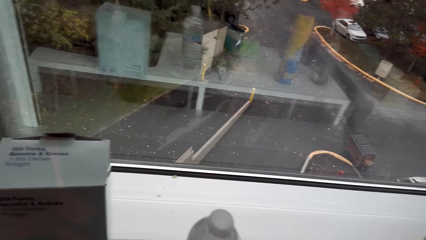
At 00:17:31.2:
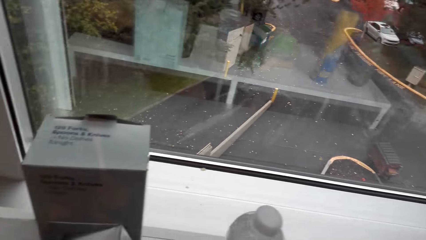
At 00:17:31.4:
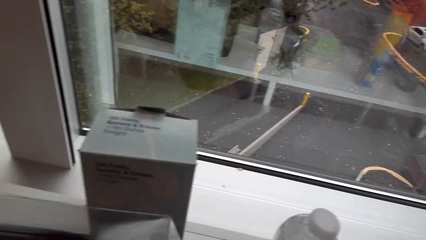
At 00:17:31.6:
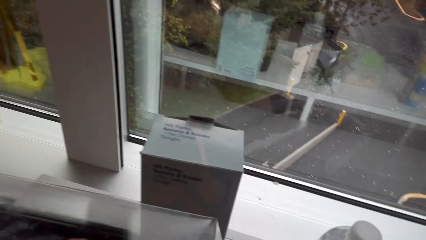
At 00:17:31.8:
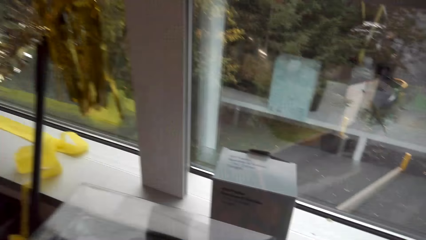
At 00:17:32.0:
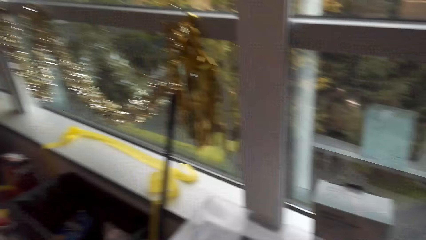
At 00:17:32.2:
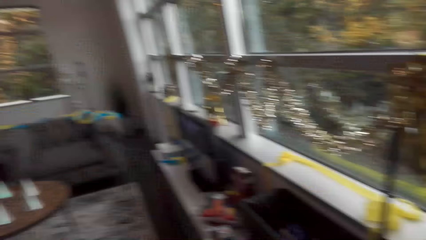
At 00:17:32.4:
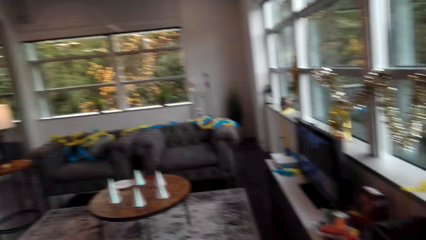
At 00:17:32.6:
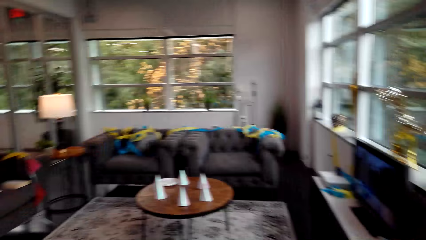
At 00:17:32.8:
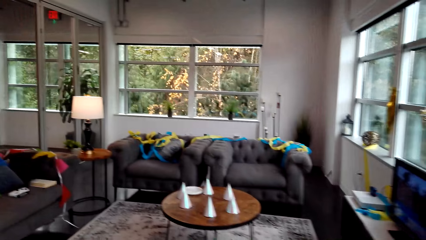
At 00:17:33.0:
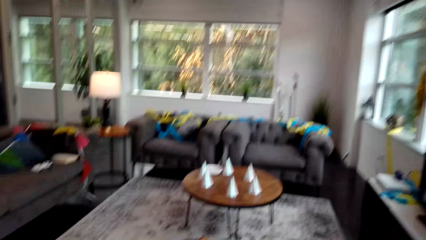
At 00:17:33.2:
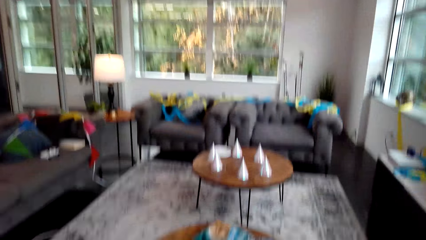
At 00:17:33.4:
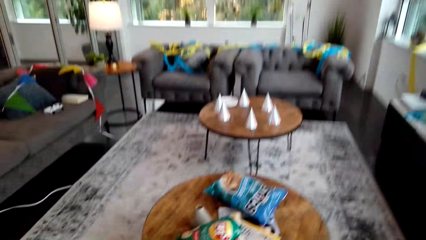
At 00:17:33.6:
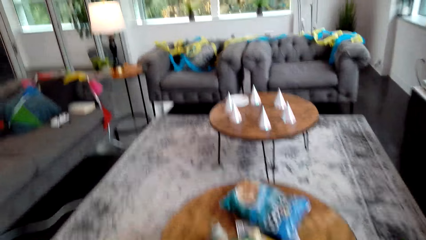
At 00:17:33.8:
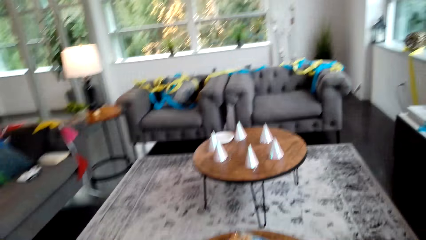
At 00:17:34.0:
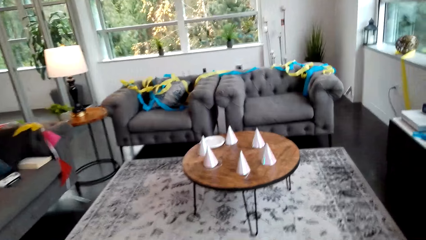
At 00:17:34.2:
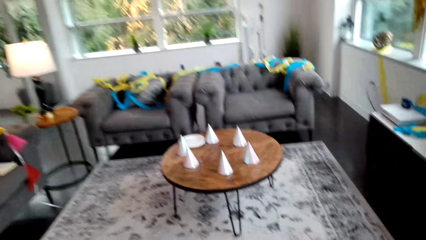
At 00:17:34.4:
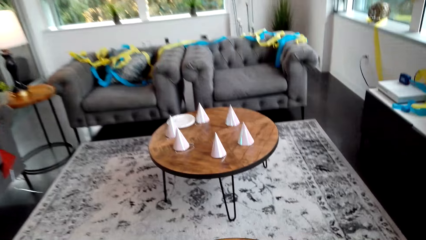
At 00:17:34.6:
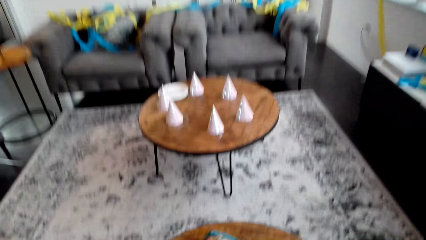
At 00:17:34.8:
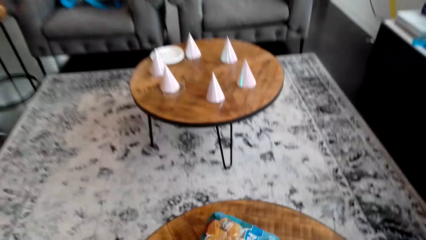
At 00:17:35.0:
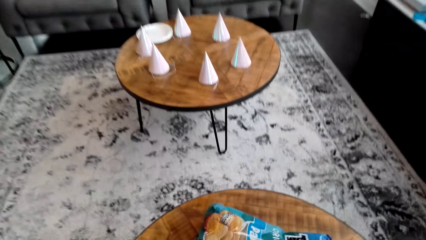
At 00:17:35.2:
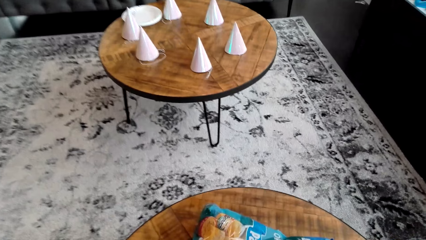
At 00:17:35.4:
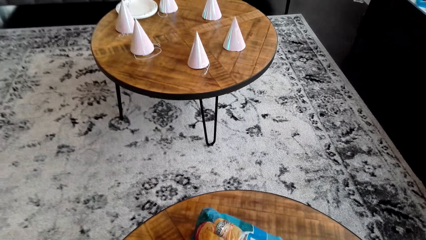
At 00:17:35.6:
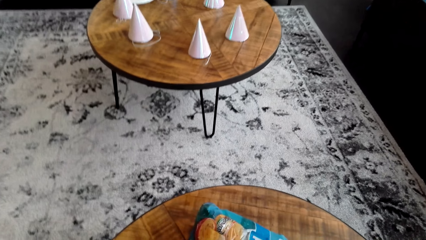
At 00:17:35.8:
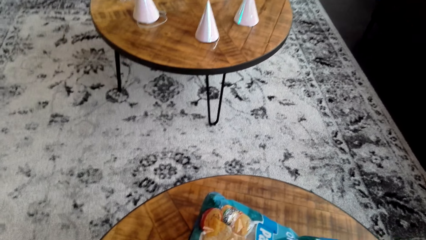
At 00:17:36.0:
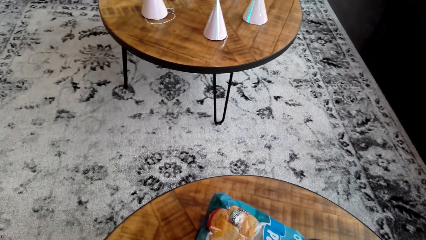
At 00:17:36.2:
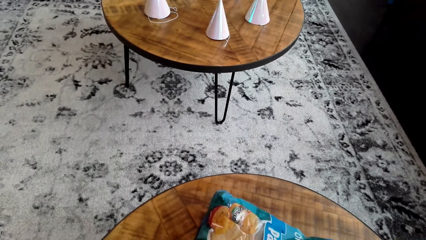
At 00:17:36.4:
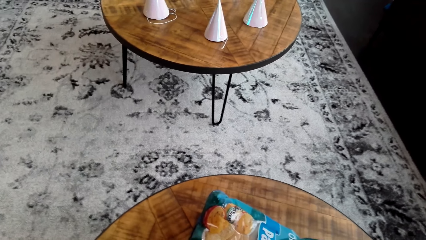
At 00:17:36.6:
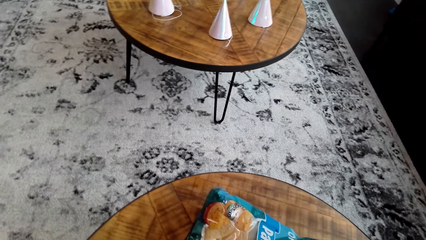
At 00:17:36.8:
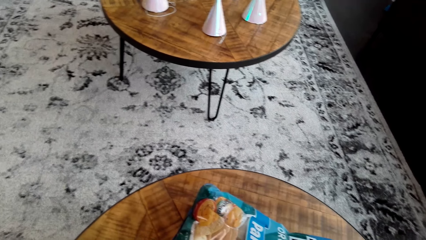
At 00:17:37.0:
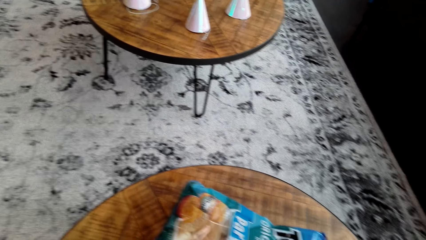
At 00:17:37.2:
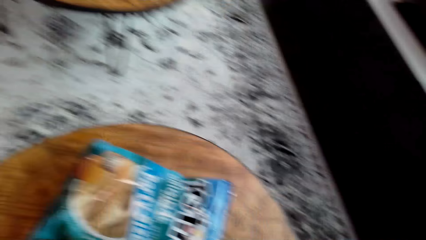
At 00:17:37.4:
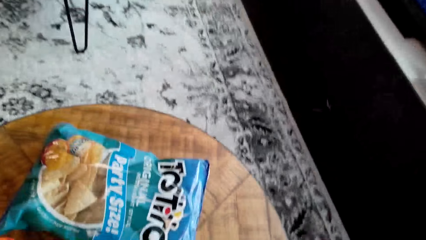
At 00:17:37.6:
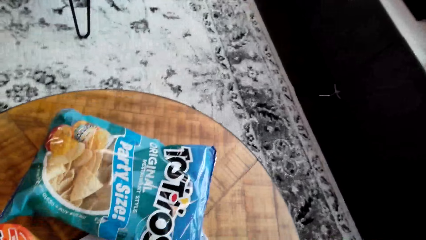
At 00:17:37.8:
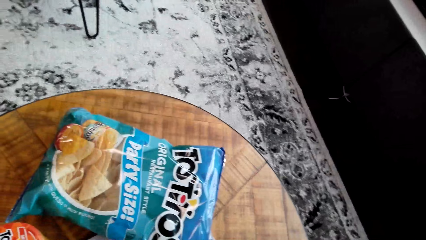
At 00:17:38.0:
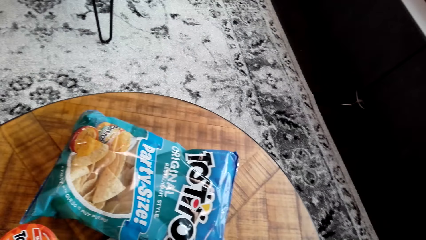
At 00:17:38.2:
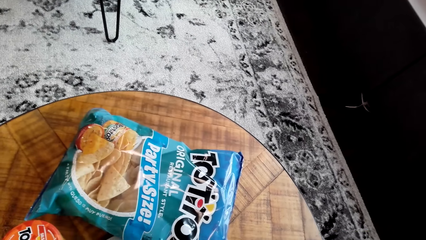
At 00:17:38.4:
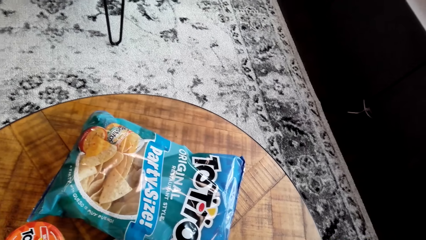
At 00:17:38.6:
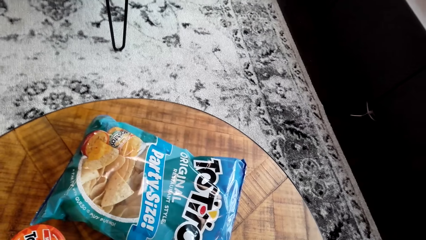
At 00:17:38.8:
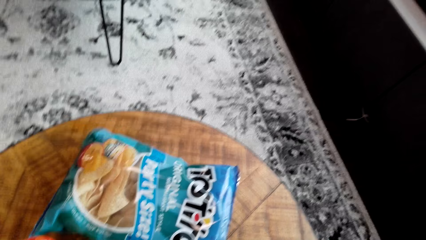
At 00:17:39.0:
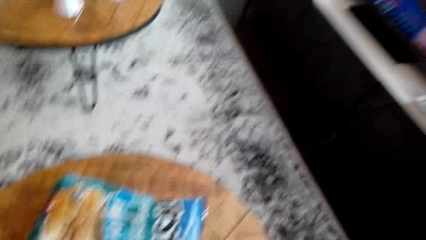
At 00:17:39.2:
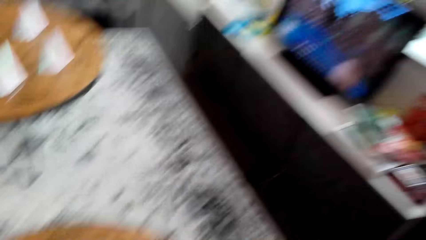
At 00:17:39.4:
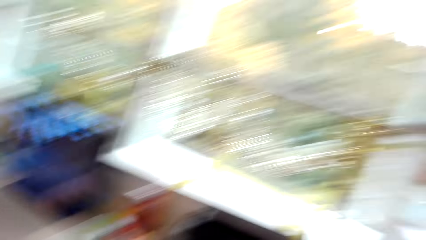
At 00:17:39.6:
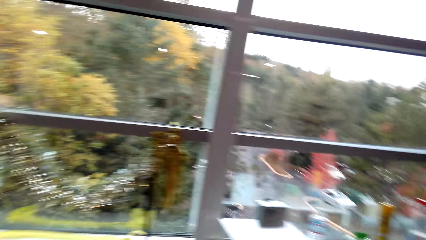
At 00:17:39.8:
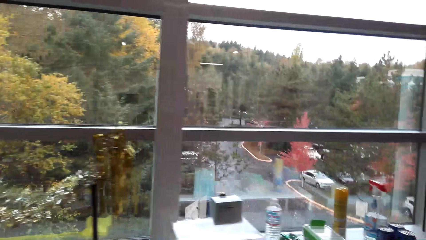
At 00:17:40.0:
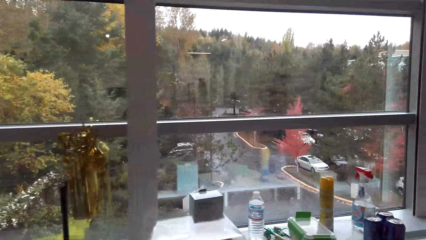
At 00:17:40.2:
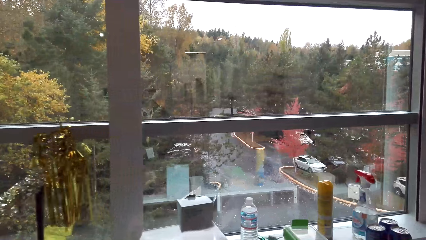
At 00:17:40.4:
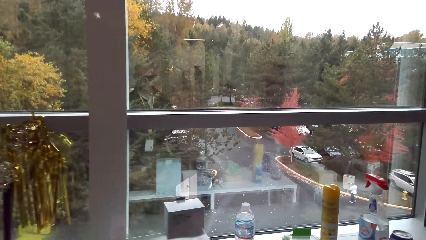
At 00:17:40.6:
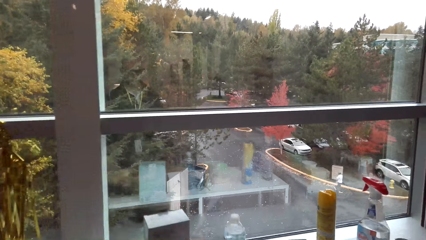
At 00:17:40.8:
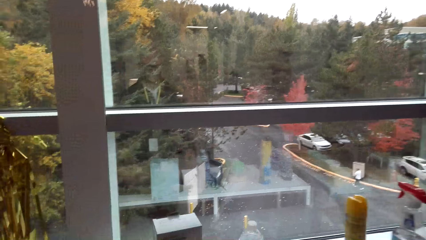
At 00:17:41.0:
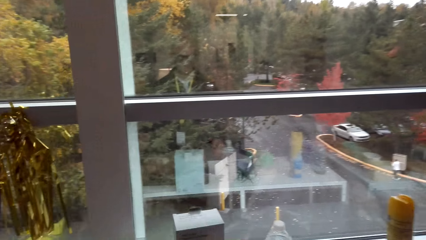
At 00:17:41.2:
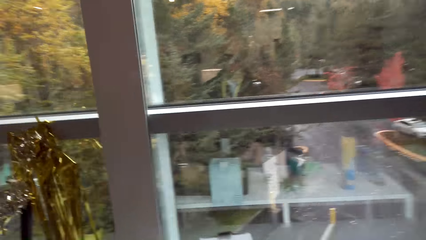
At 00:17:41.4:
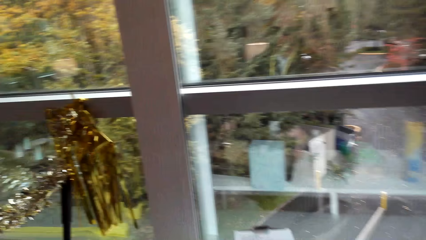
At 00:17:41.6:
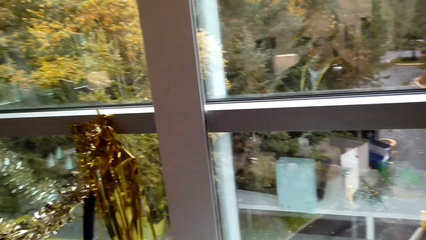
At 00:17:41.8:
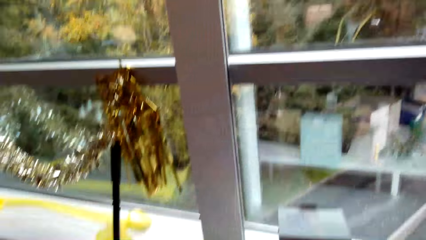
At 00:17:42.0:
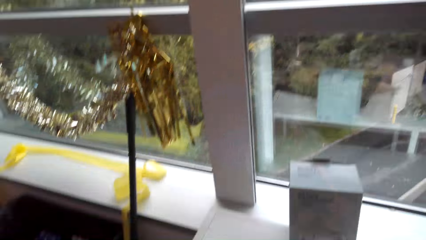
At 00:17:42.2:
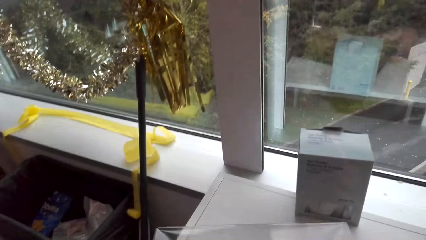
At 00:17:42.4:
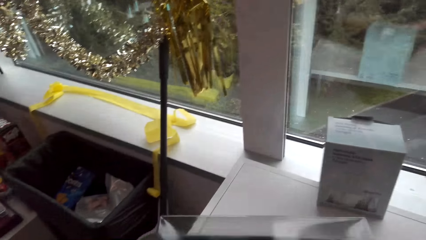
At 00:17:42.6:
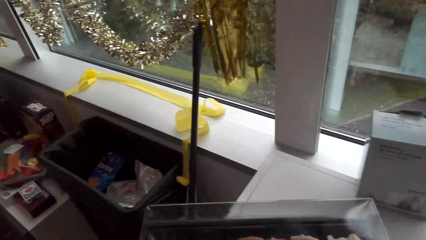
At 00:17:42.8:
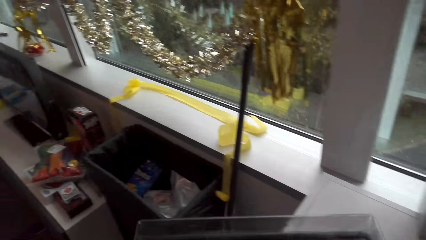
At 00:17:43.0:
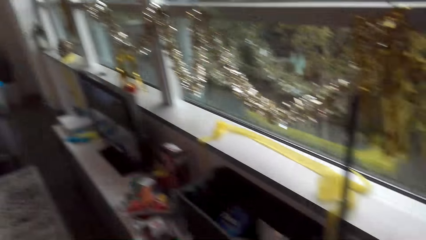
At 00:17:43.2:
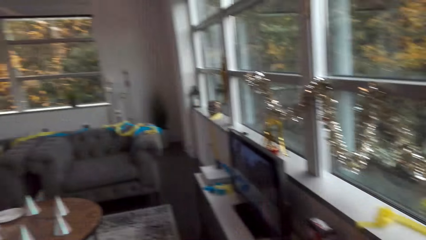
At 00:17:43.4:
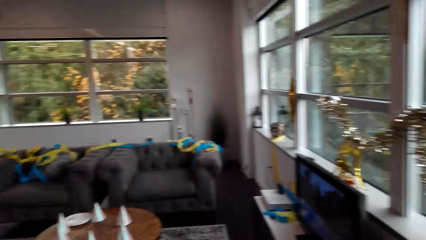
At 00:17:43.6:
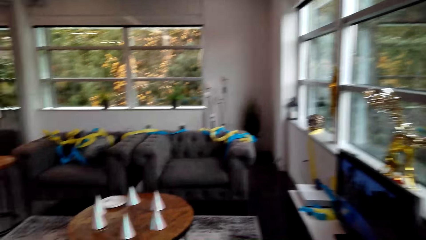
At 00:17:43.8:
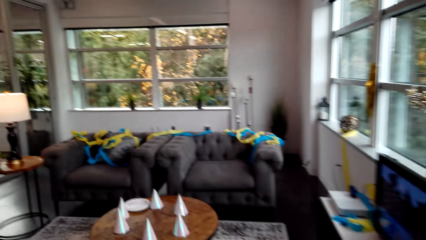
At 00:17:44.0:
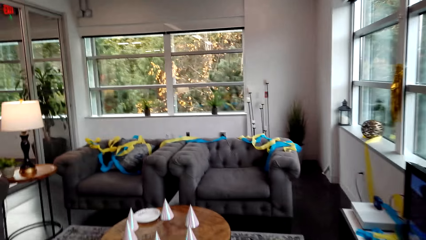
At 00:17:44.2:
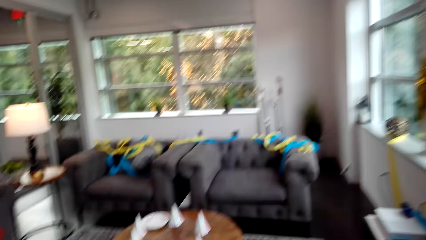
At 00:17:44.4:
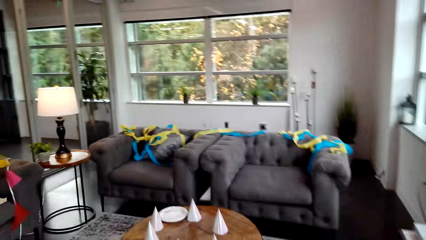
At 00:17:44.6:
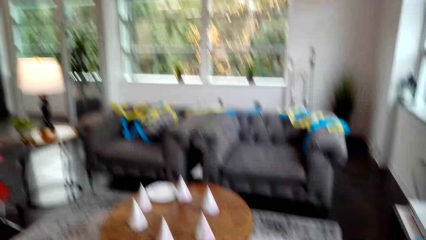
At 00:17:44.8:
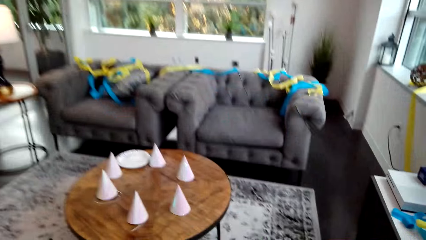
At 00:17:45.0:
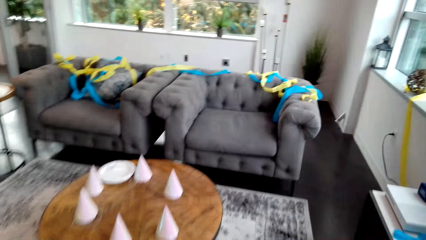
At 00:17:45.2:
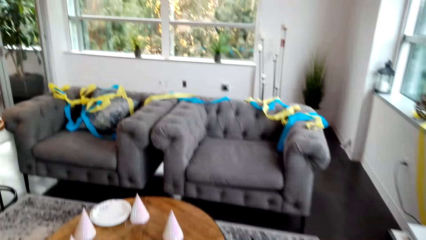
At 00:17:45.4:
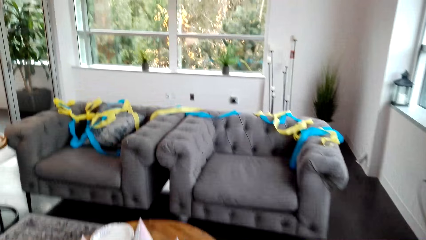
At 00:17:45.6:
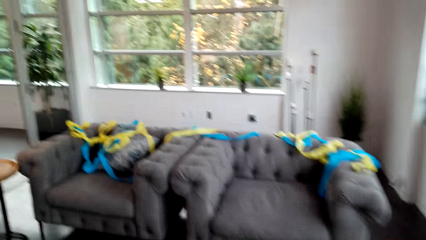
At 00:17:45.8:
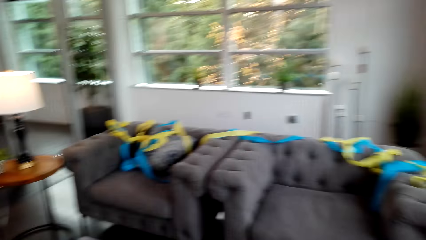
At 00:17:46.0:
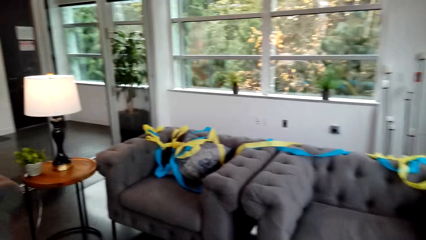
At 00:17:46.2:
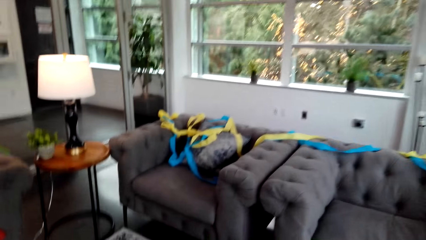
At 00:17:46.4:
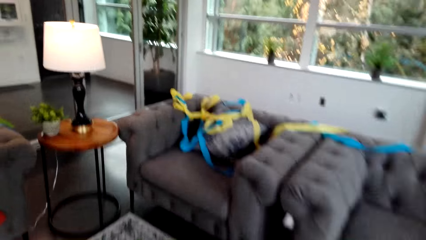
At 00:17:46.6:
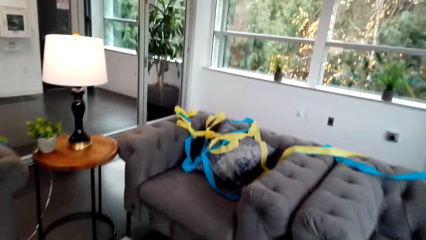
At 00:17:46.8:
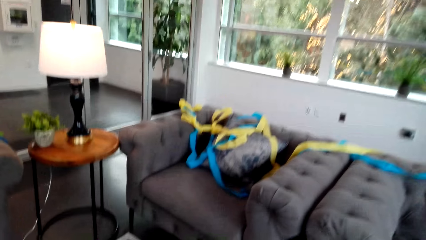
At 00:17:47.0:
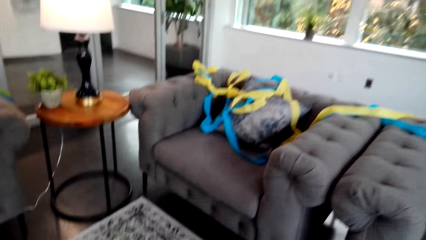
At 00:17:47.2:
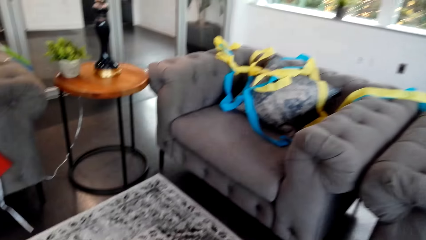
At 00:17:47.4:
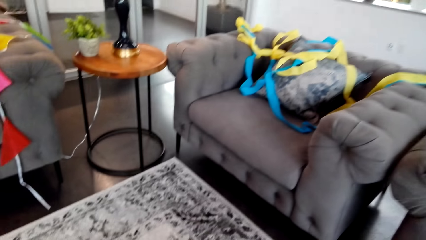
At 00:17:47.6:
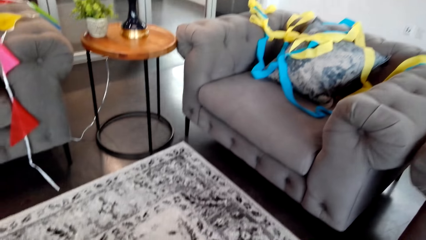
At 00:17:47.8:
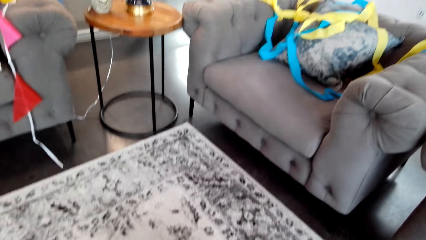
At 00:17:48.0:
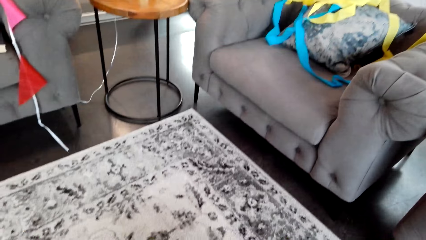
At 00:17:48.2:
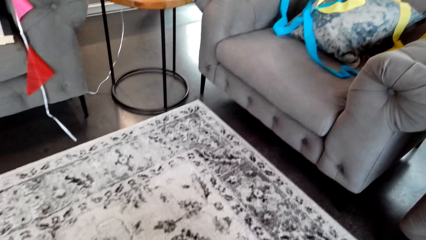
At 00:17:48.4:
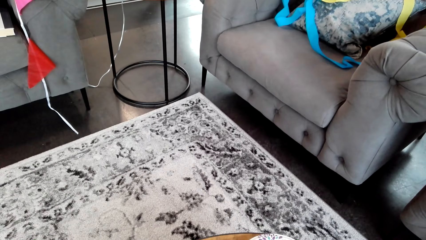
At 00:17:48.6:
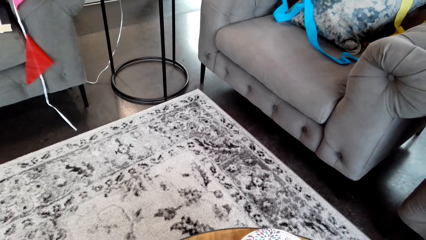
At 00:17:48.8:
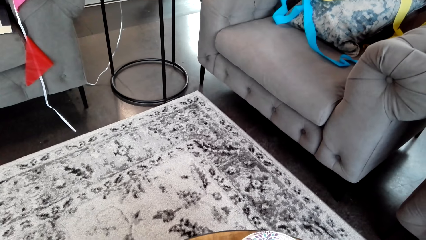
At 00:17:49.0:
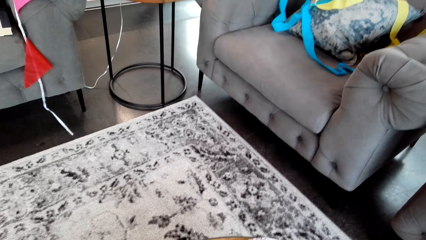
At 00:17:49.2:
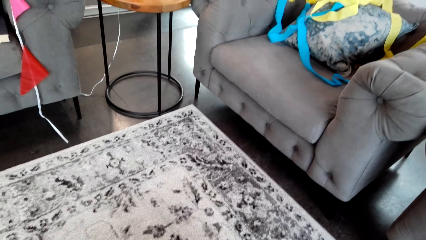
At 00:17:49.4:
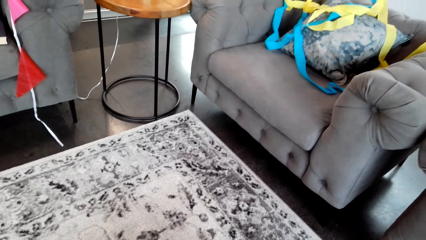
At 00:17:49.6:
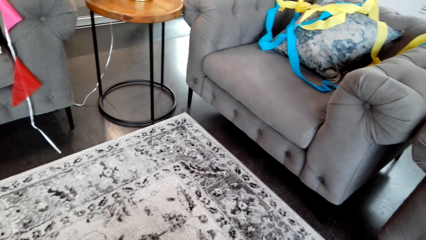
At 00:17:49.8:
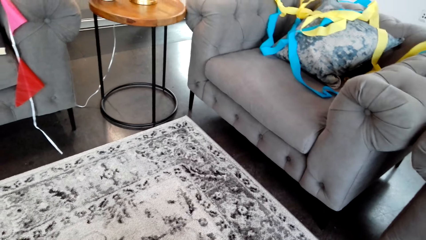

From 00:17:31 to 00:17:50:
The camera wearer moves around the room and looks around.
